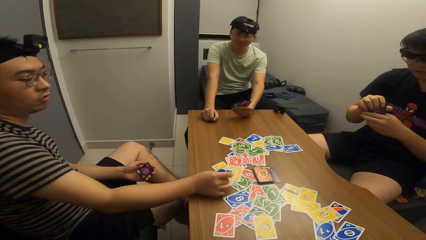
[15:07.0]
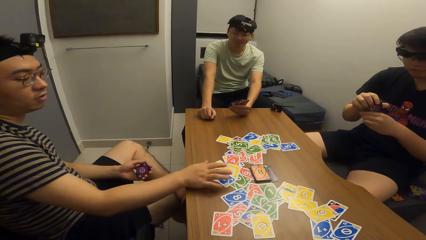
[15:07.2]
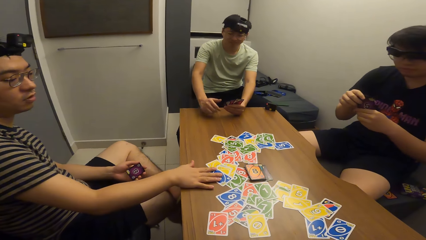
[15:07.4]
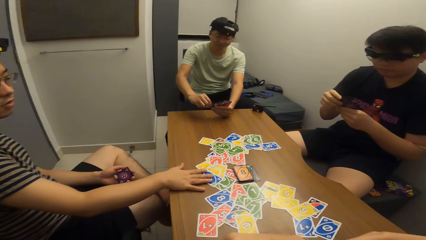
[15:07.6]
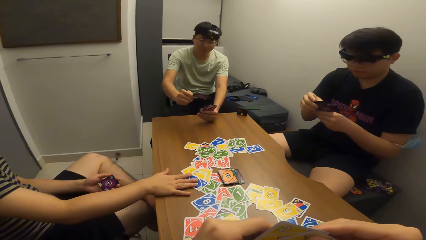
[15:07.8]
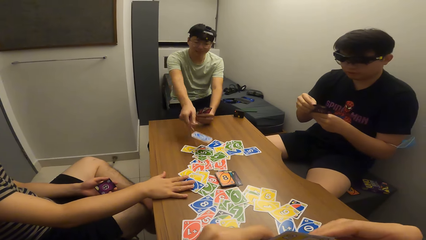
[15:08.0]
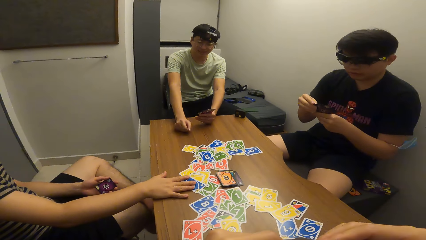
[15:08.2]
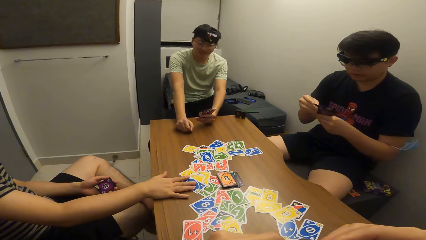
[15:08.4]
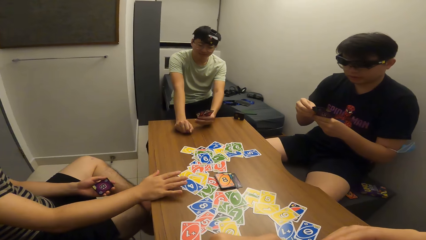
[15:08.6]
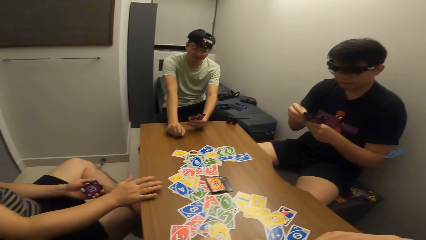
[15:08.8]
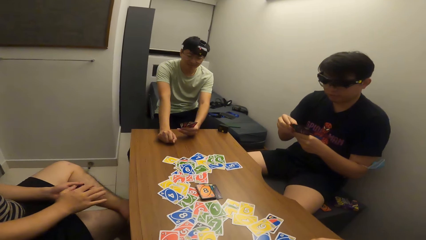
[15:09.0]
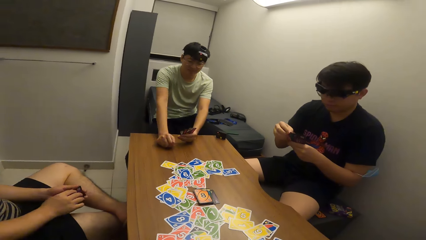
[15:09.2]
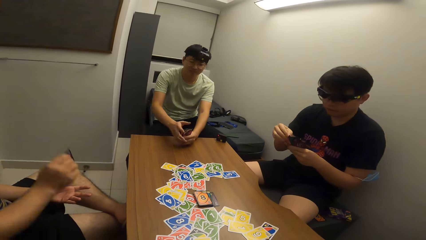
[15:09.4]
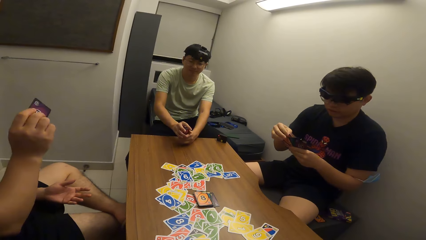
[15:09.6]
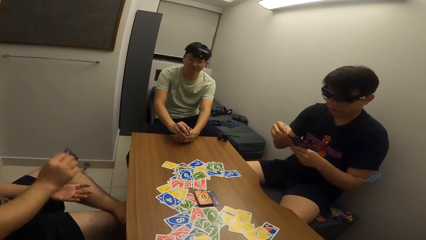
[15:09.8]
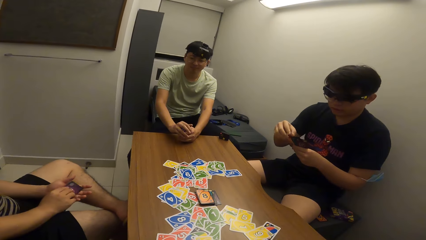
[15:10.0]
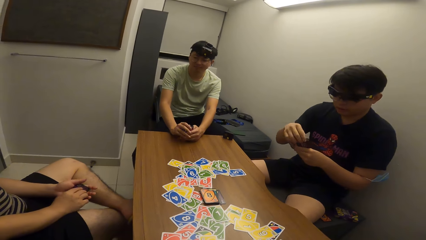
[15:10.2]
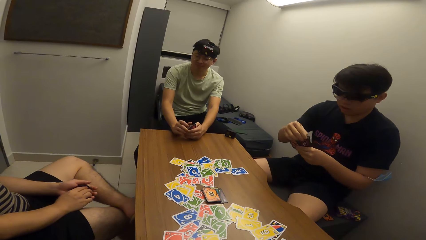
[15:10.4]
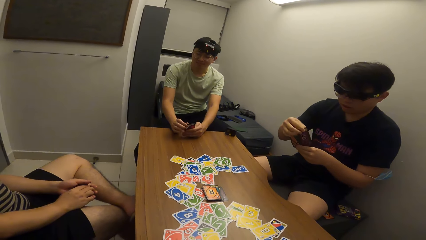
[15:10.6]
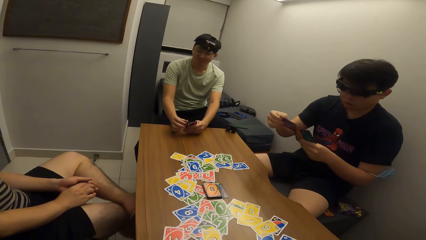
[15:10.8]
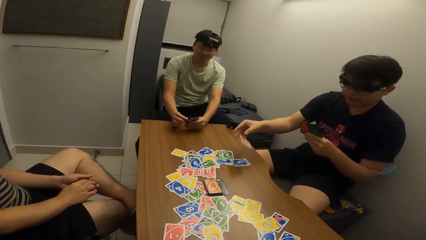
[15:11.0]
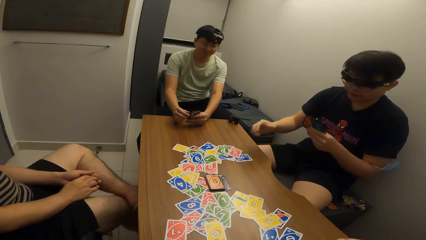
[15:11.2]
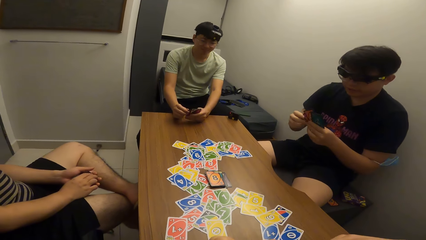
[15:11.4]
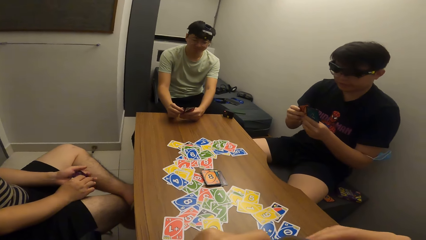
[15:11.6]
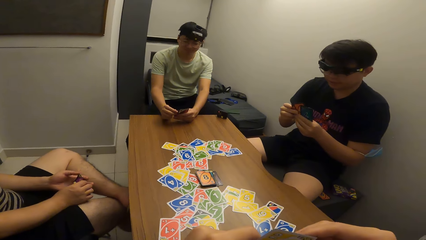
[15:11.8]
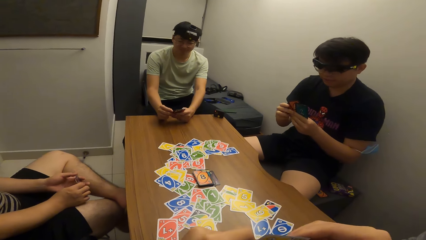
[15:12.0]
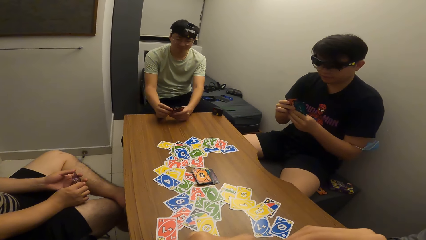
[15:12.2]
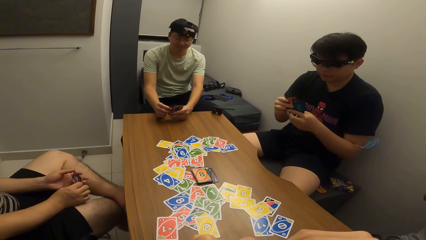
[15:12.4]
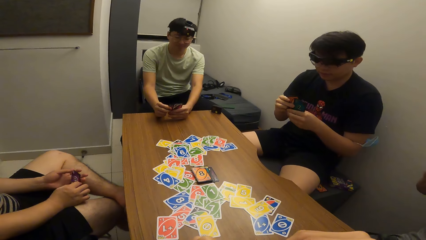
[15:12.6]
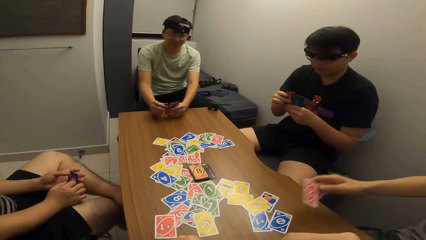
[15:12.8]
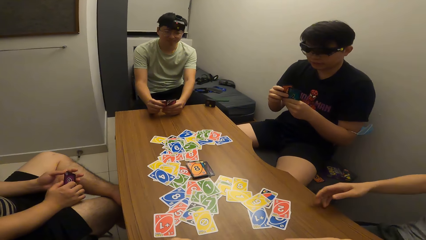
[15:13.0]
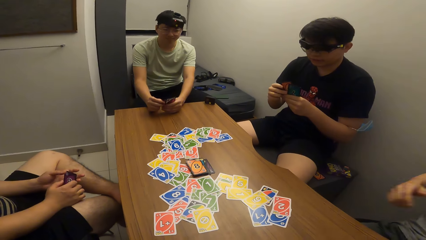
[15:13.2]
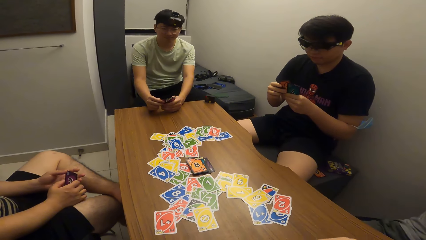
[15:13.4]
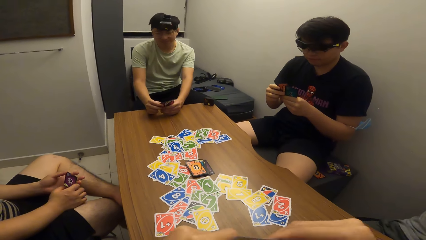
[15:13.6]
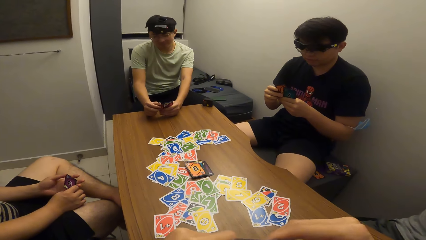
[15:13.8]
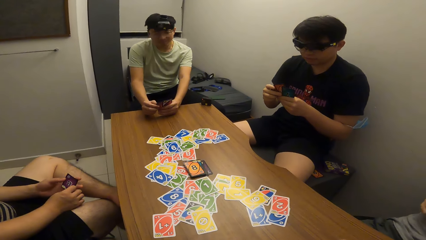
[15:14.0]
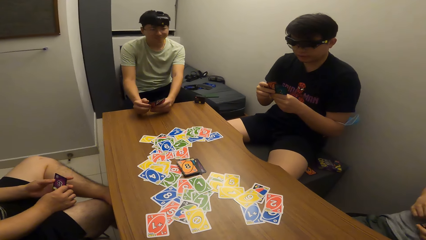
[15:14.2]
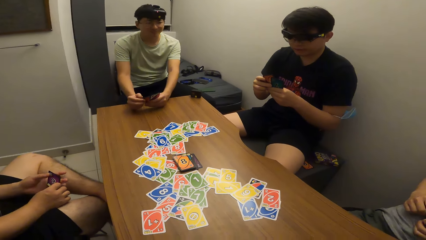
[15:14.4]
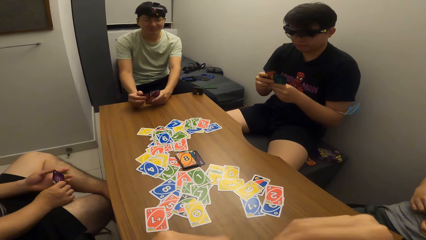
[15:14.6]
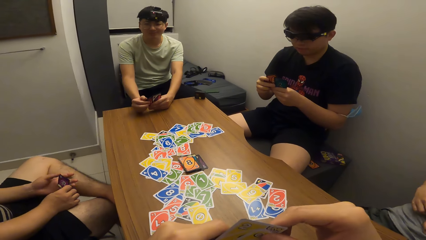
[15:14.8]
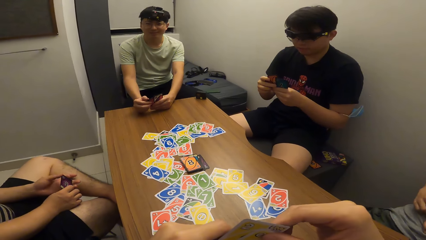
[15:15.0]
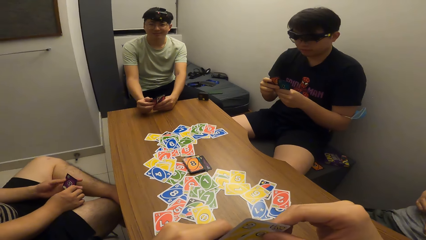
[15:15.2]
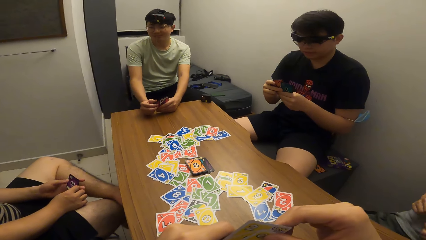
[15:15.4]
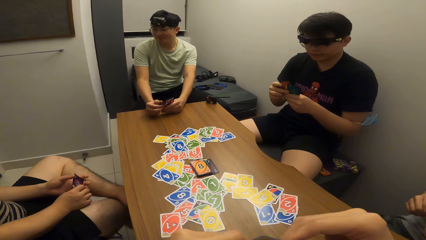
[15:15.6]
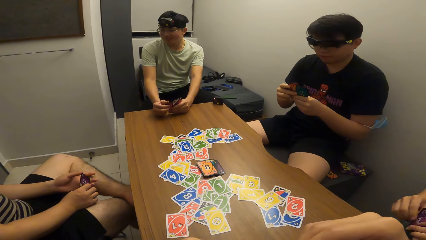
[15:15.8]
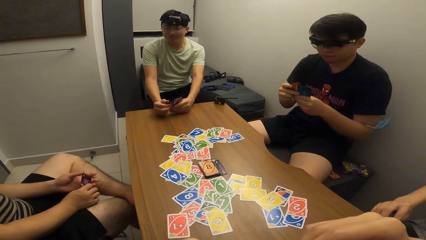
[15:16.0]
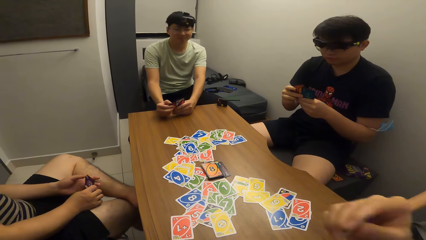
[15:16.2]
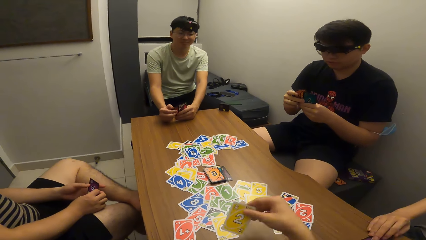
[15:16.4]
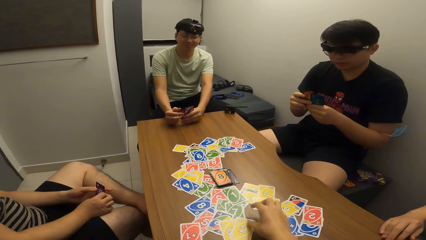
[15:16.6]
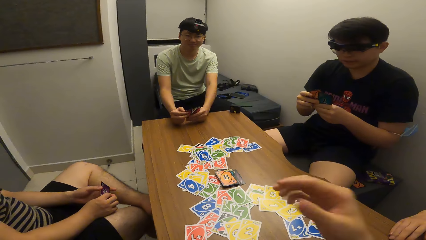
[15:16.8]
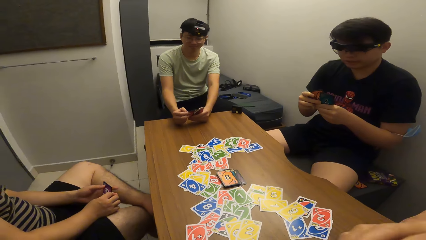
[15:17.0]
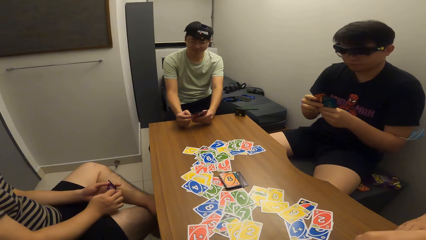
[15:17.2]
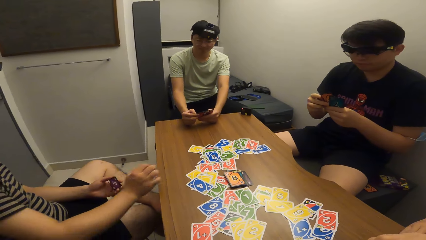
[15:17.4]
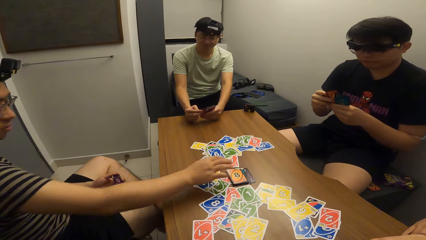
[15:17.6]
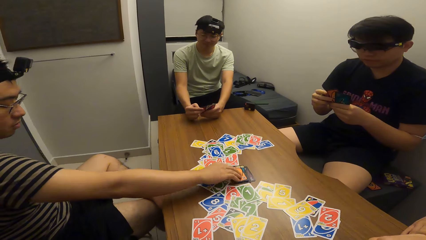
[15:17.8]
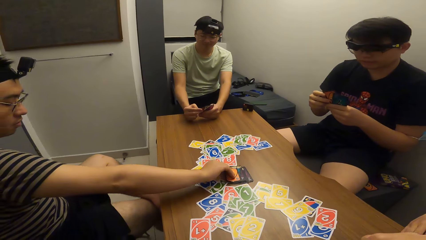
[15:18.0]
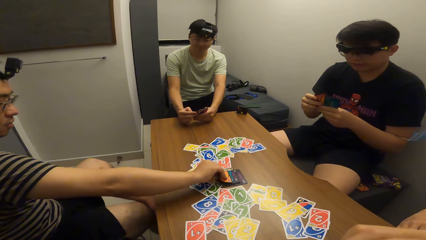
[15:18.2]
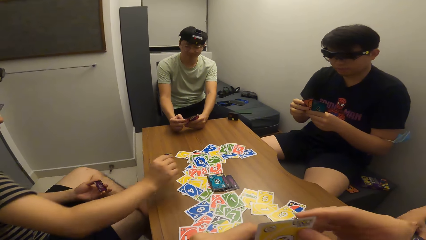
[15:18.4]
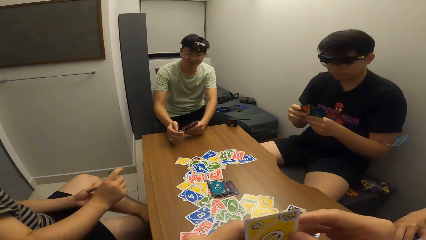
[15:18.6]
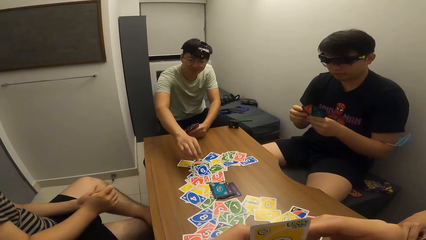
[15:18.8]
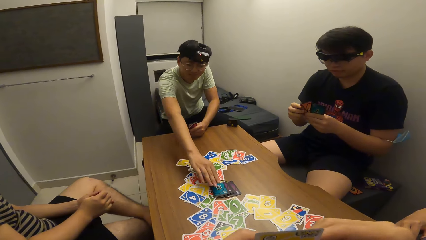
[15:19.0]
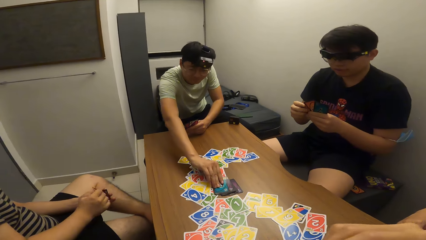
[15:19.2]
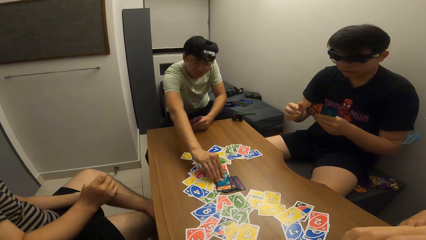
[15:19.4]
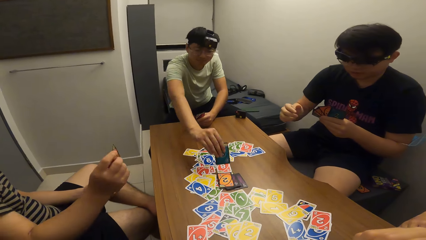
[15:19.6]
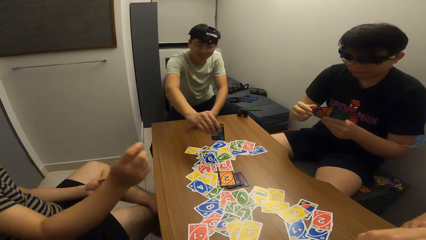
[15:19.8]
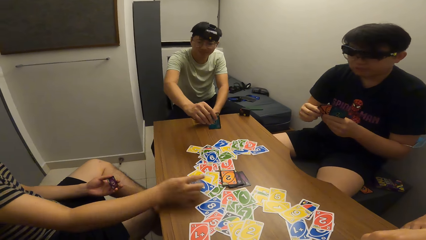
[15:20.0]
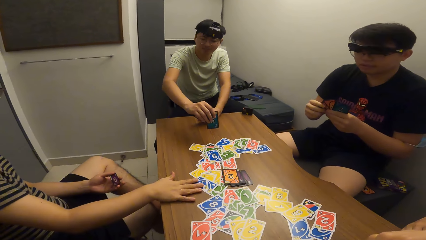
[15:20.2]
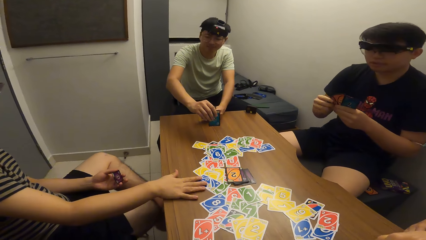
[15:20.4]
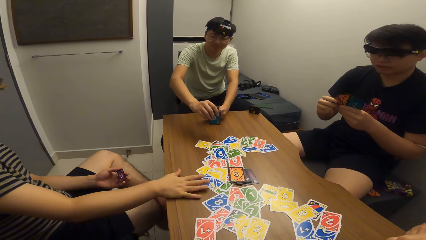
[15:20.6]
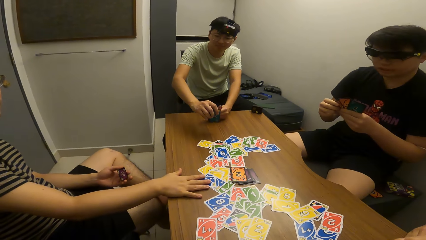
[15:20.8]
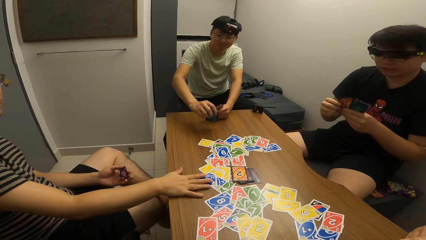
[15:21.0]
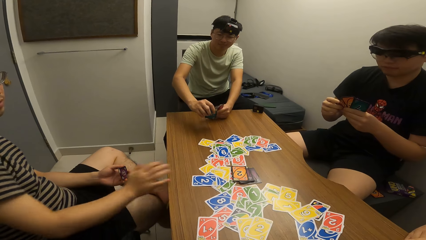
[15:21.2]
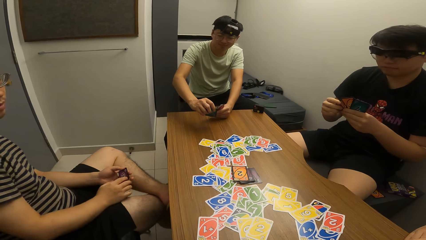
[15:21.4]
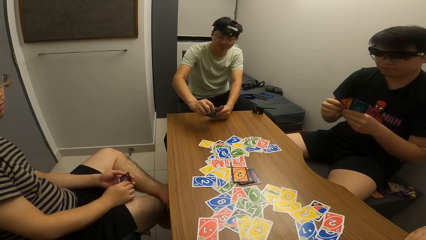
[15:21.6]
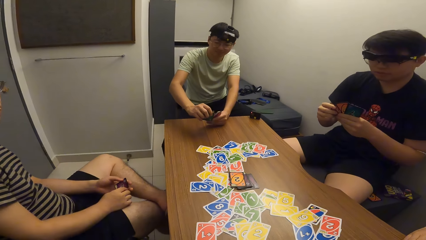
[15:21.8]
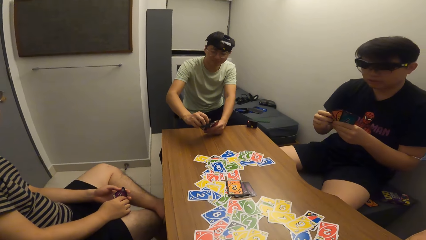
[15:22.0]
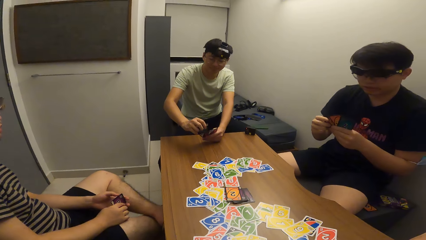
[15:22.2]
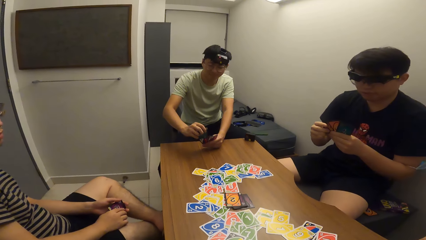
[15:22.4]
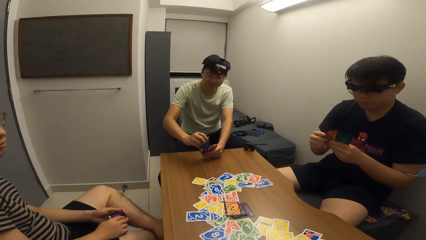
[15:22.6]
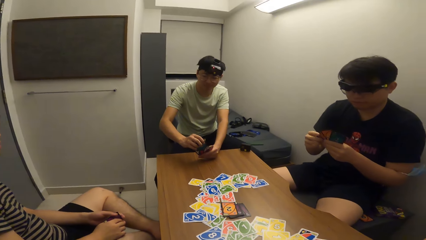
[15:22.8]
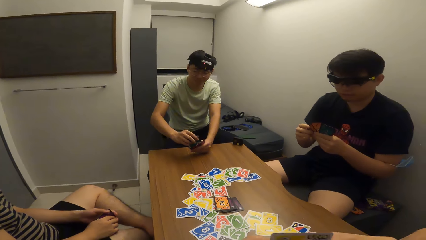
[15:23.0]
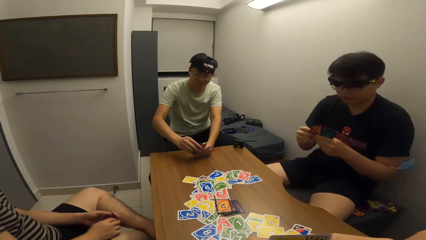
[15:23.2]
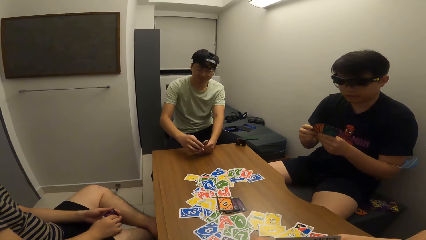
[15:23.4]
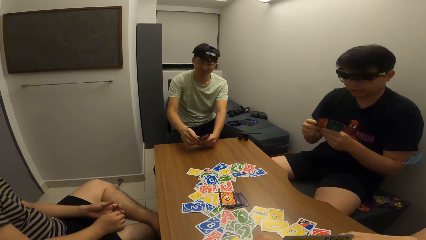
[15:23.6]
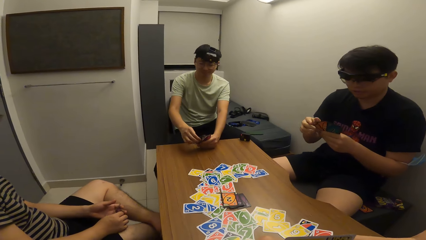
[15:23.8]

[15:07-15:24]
The third man plays a card on the table with his right hand and touches the cards on the table. The fourth man plays a card on the table with his right hand. The third man removes his hand from the table. The first man plays a card on the table with his right hand. The second man plays a card on the table with his right hand. The camera wearer plays a card on the table with his right hand. The third man picks a card from the deck of cards on the table. The fourth man picks a card from the deck of cards on the table. The third man puts his hand on the table, plays a card on the table with his right hand, and removes his hand from the table.
